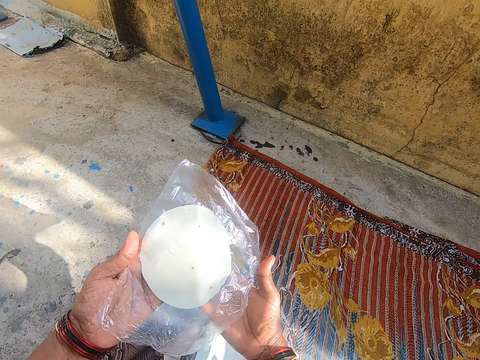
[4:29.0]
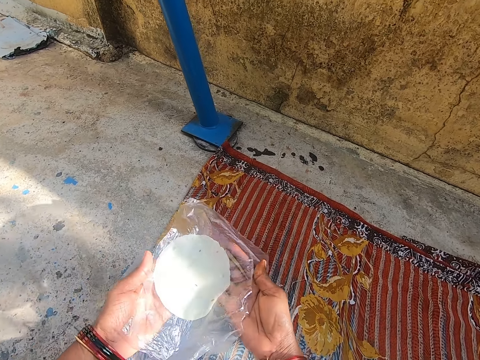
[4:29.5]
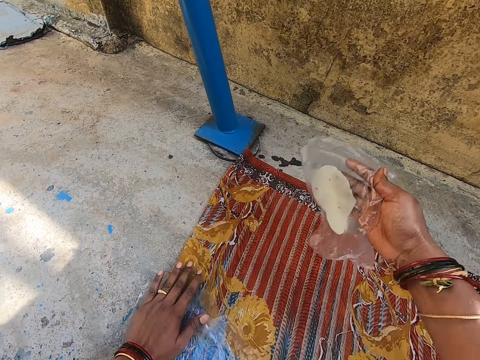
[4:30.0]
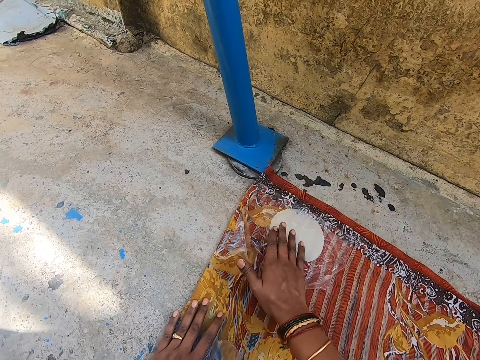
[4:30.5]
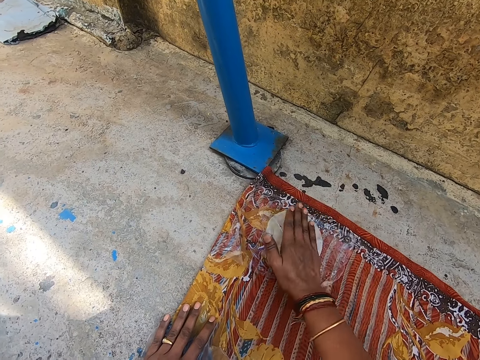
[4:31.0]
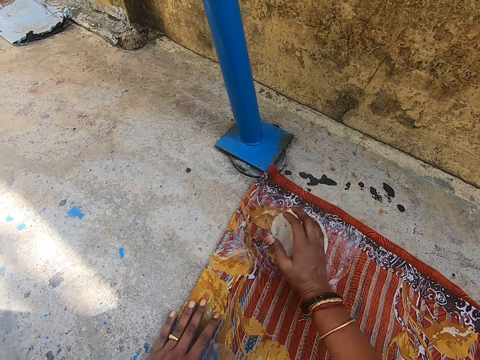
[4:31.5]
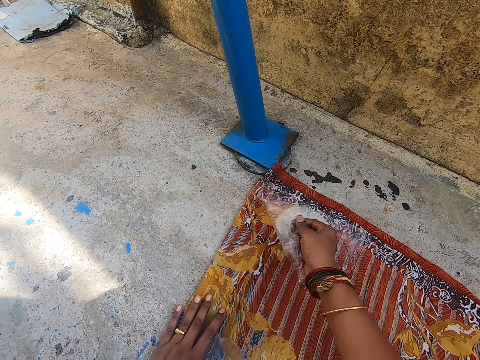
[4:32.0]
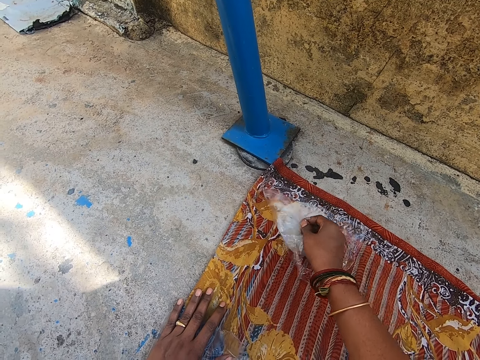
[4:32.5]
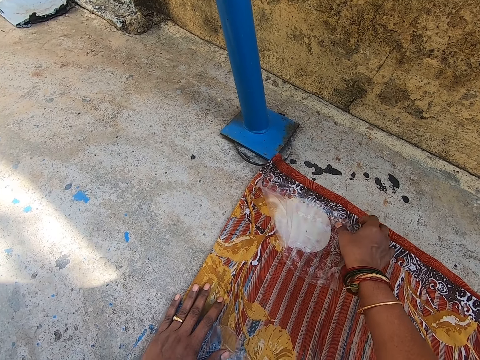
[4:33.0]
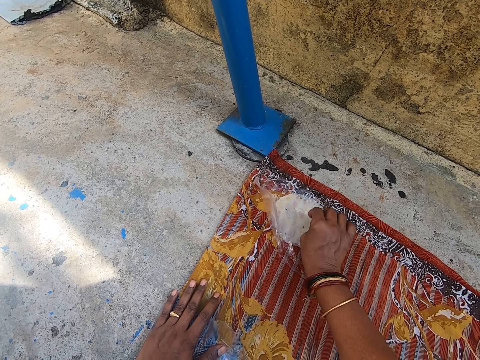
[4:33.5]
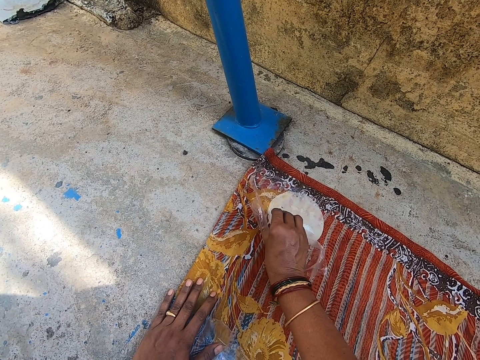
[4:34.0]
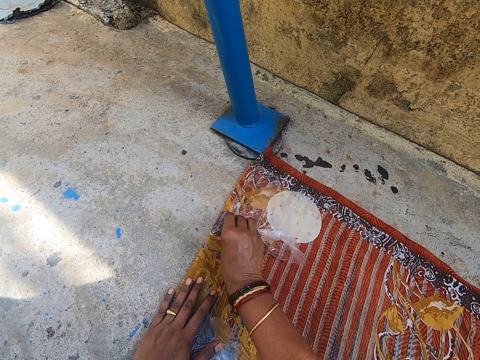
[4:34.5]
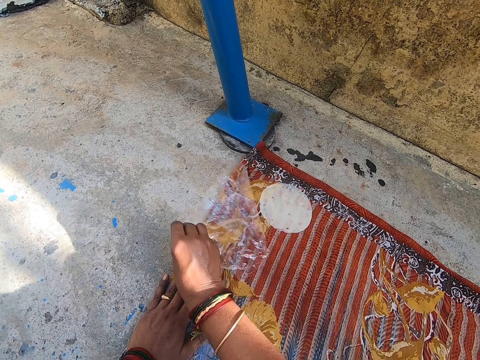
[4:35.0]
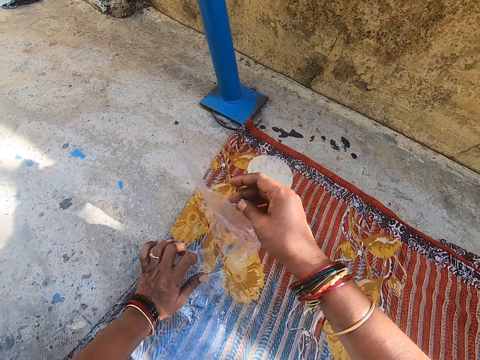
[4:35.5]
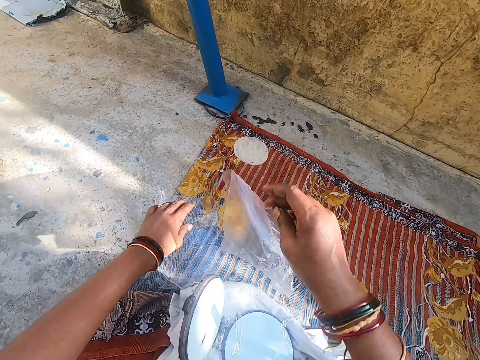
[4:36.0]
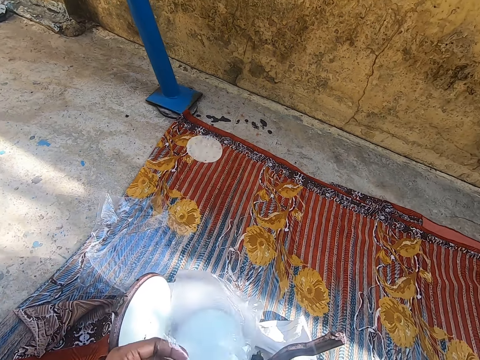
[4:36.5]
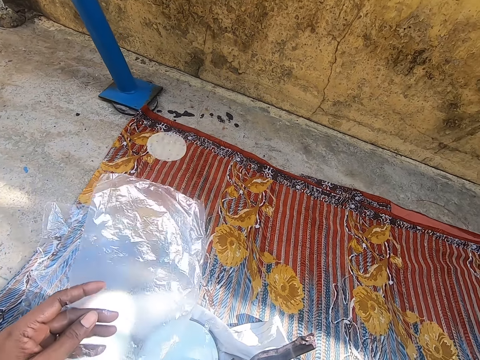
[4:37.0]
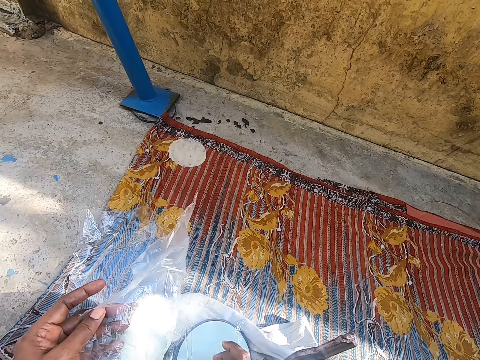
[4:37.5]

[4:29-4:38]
The camera wearer places the dough on the floor rug. They remove the polythene bag from the dough.

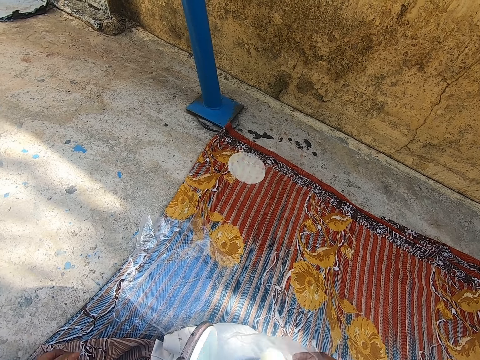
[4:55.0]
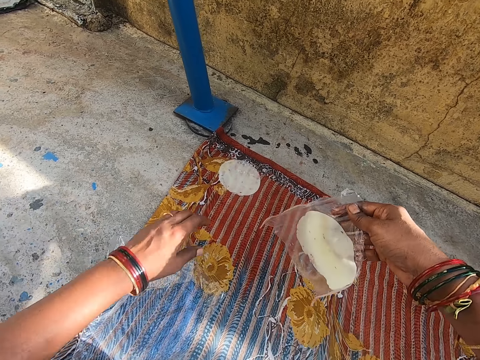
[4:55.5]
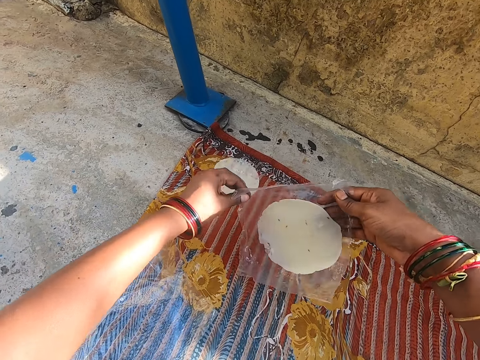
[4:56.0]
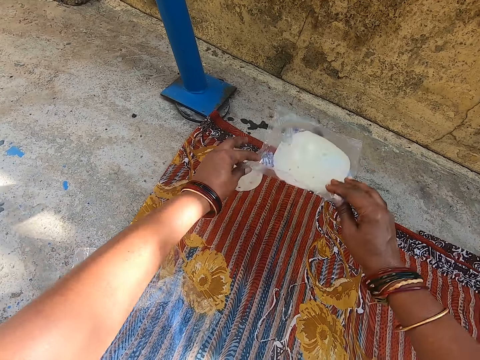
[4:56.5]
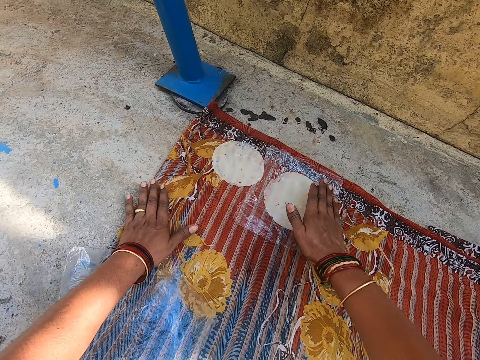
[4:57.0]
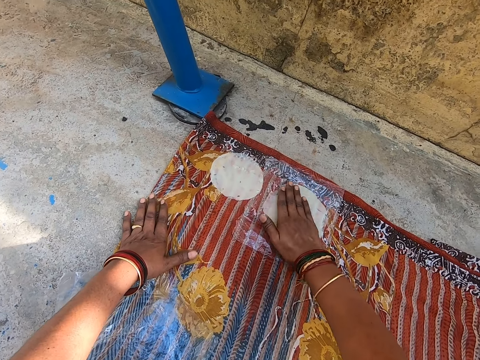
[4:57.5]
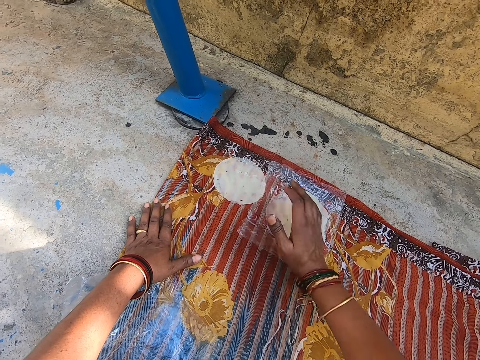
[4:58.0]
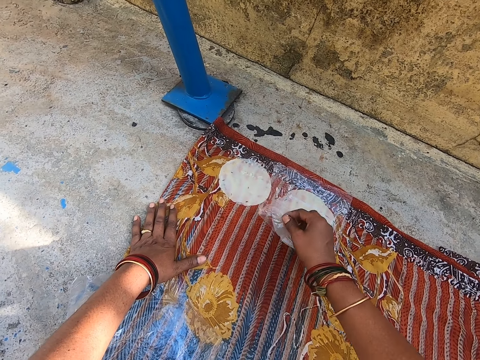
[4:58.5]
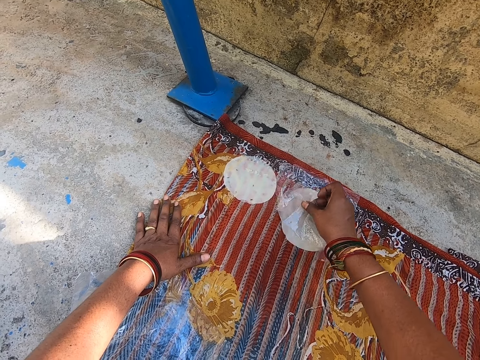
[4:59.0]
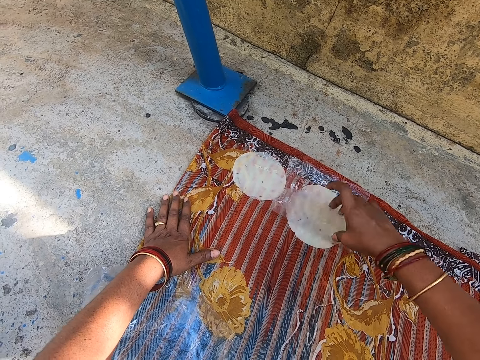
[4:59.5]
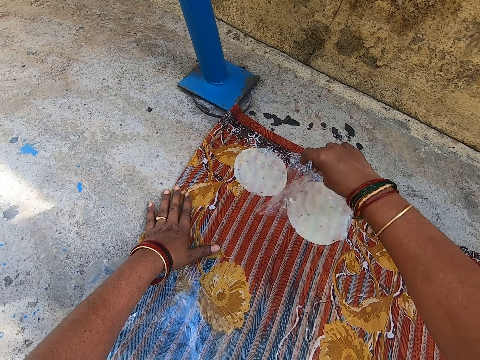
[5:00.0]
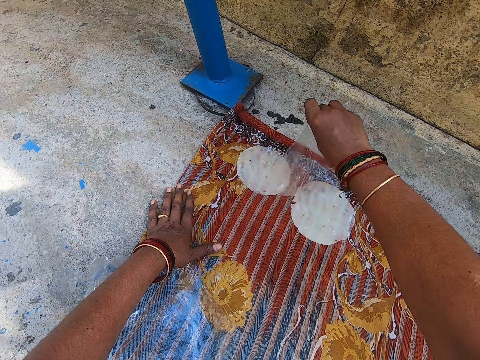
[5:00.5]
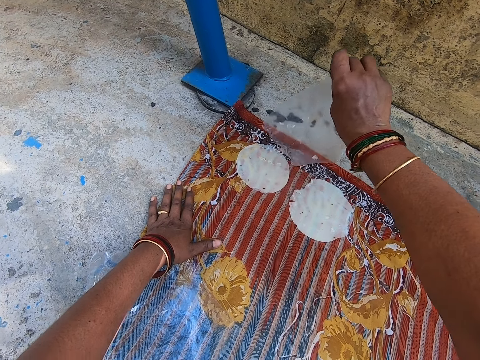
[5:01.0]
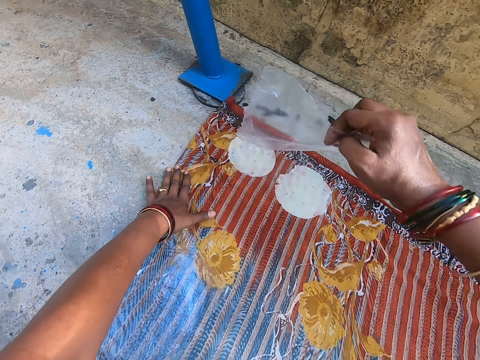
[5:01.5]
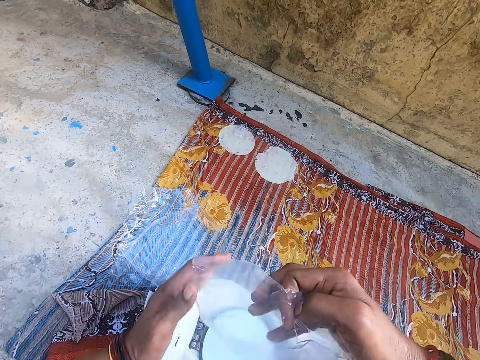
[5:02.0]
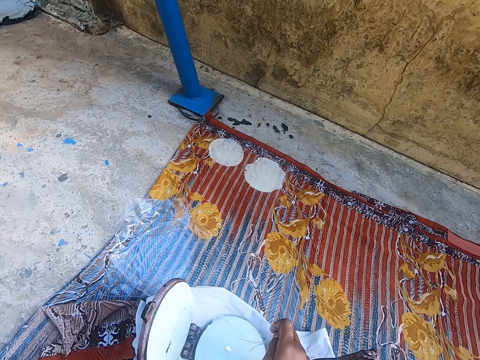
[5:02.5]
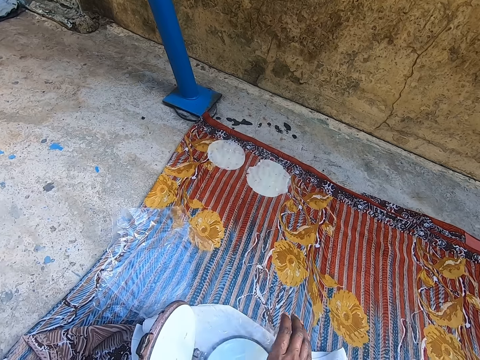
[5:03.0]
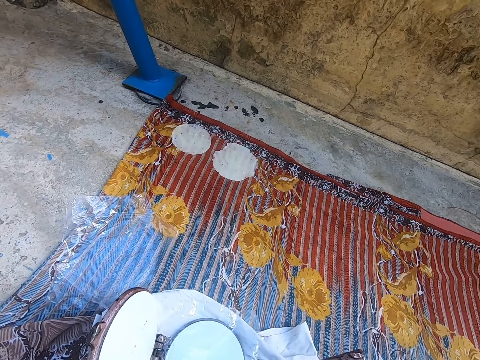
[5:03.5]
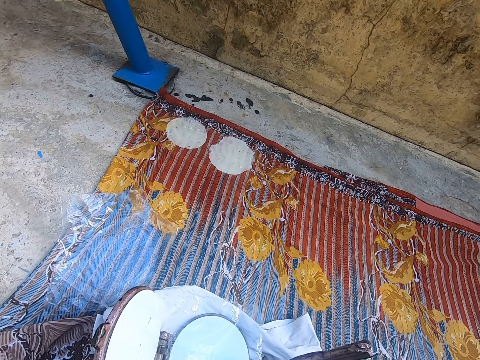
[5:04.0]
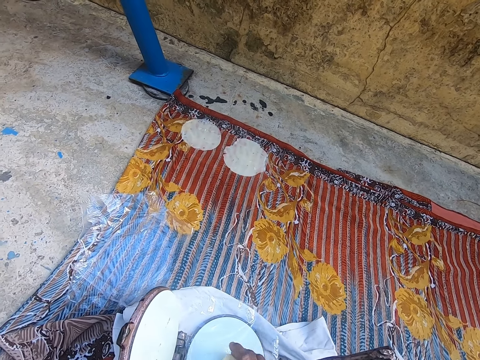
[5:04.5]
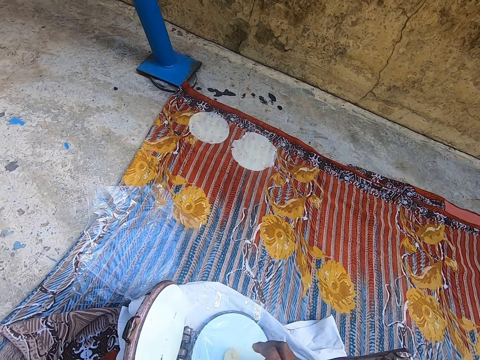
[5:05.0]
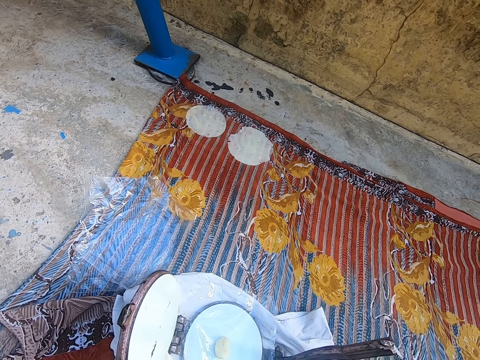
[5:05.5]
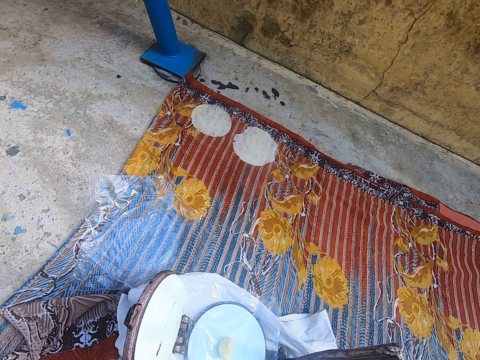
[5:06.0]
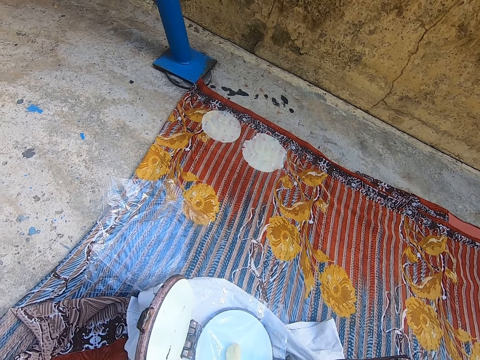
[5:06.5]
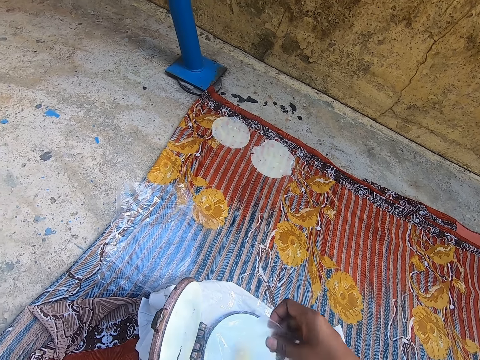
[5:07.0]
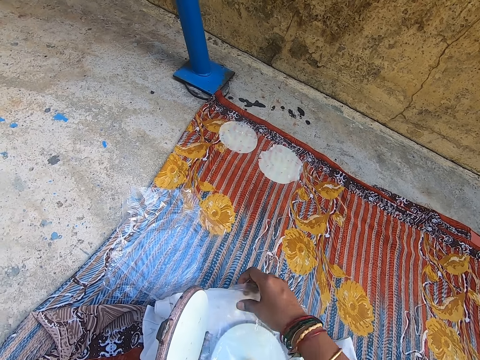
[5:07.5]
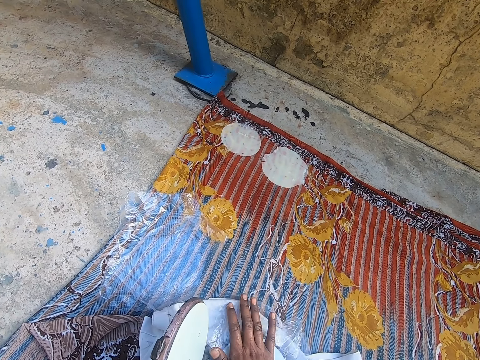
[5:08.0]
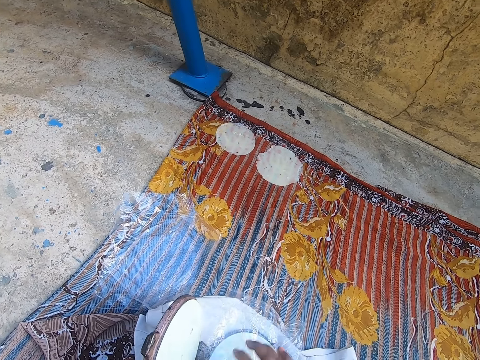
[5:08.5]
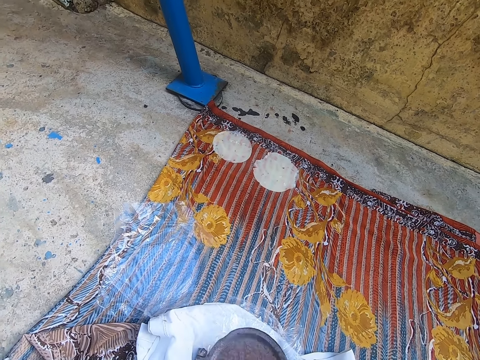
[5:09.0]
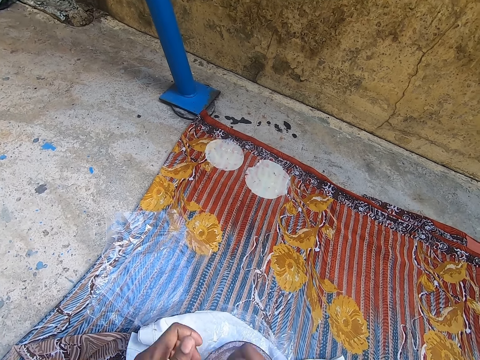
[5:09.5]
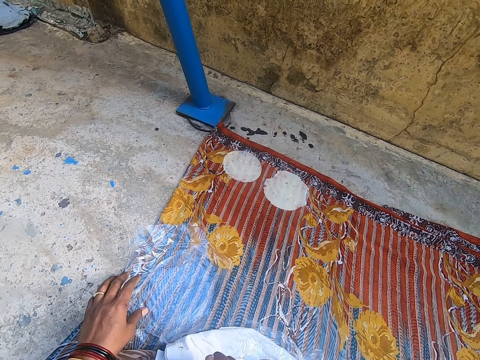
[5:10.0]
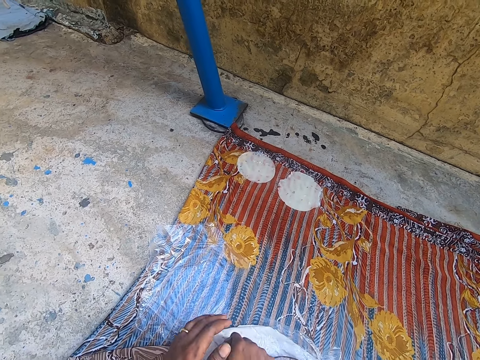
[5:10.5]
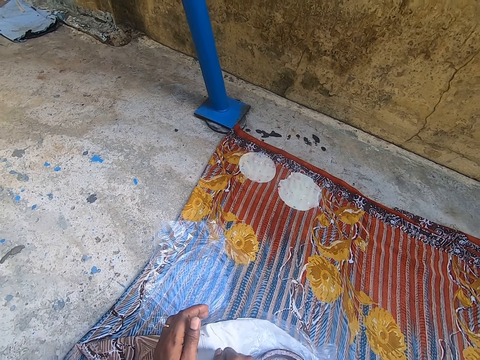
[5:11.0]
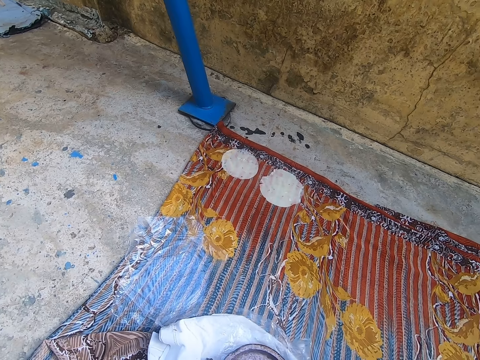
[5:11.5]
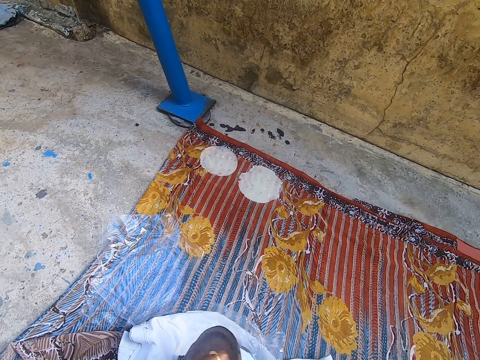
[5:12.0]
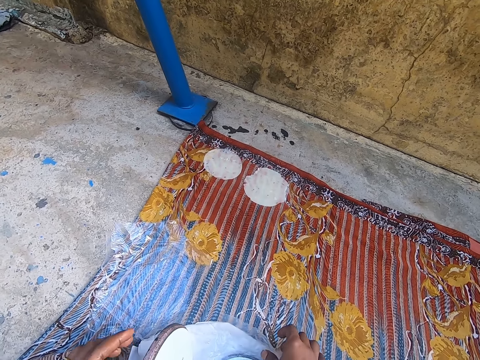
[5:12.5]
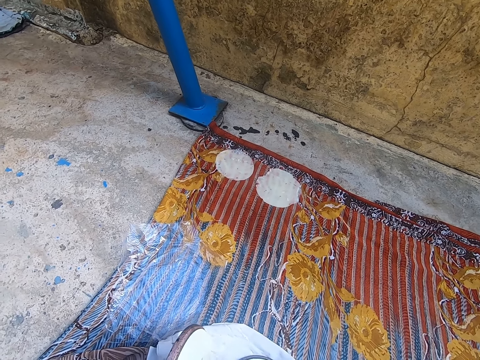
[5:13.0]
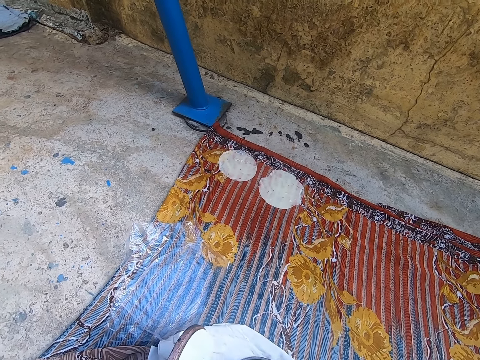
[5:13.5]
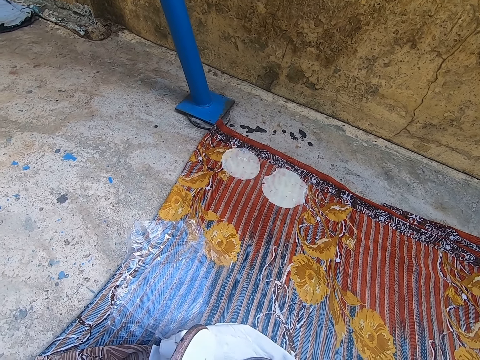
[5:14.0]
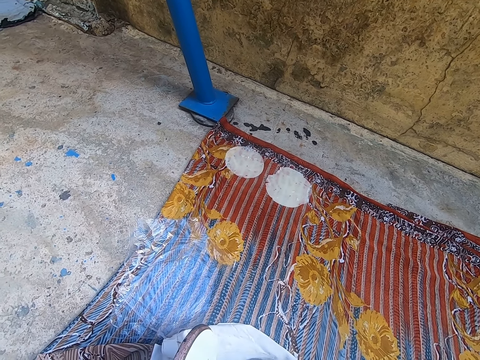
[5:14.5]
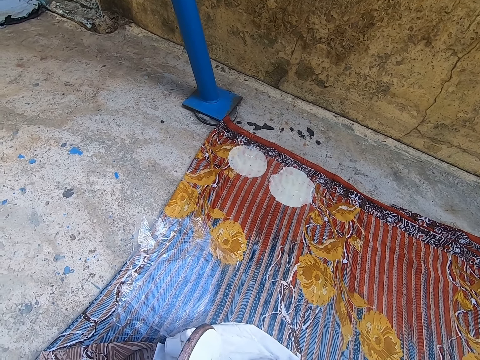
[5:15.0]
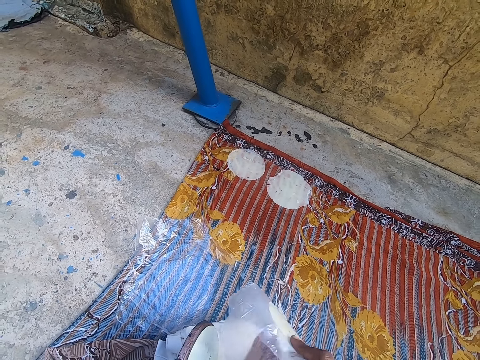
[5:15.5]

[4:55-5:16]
The camera wearer places the polythene paper with a sticker on the cloth. They squeeze the chapati. They remove the paper from the chapati. They cover the chapati cooker or tin with the paper. They cover the chapati with the paper. They close the chapati cooker. They squeeze the chapati. They rub on the tin. They open the chapati cooker. They remove the paper from the chapati.
